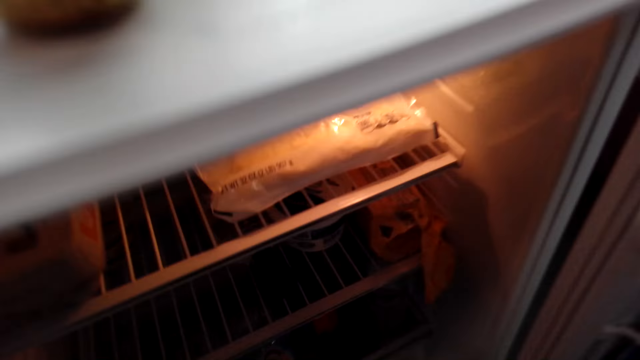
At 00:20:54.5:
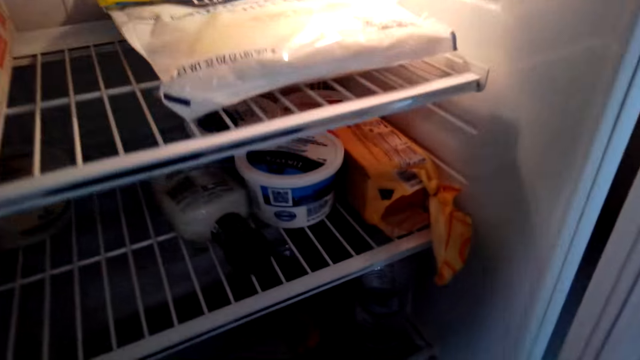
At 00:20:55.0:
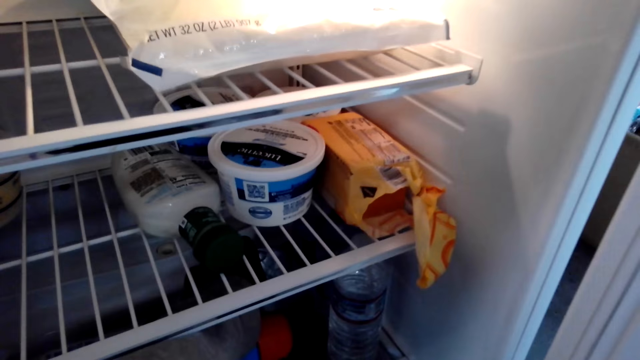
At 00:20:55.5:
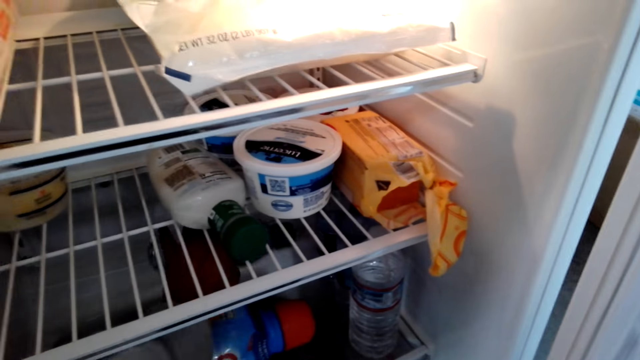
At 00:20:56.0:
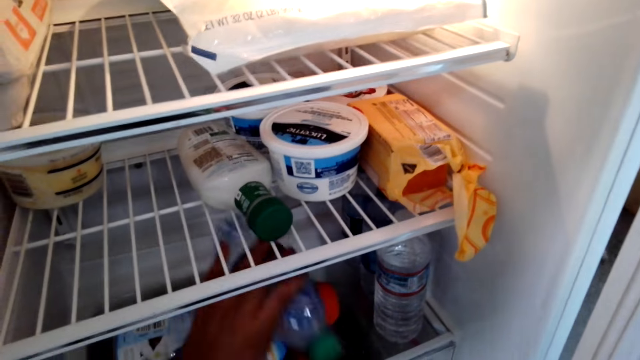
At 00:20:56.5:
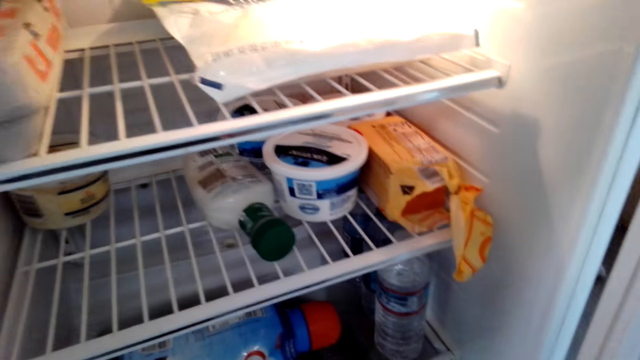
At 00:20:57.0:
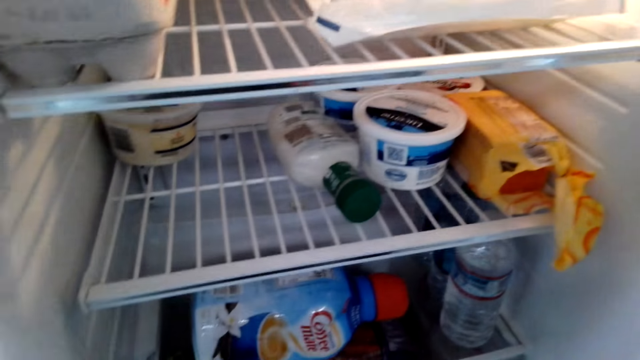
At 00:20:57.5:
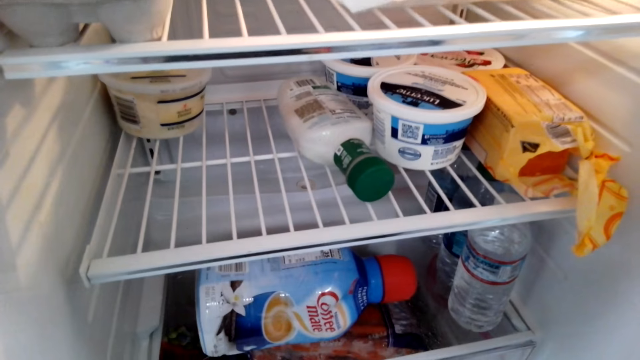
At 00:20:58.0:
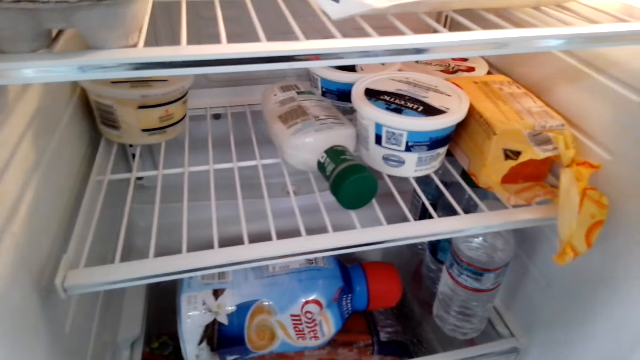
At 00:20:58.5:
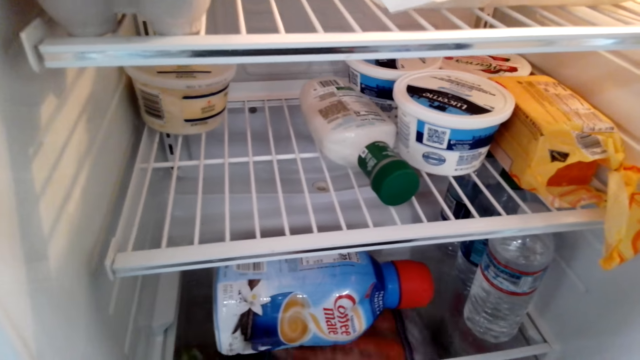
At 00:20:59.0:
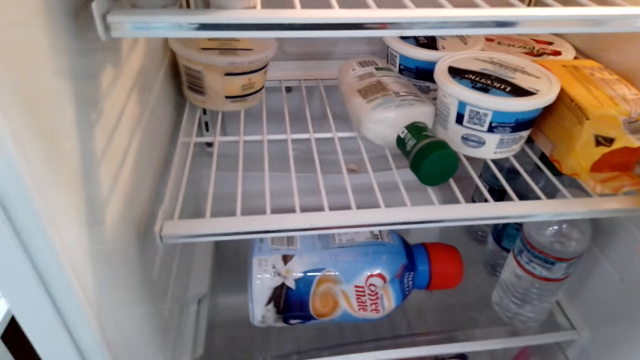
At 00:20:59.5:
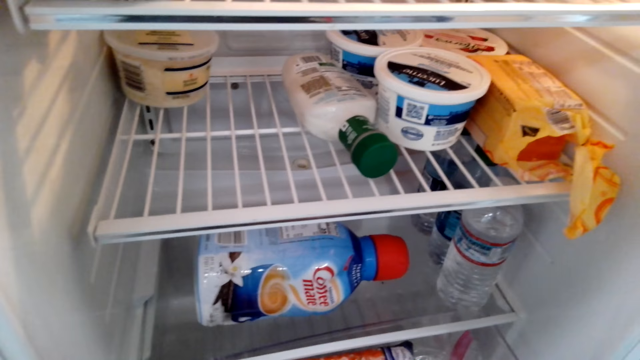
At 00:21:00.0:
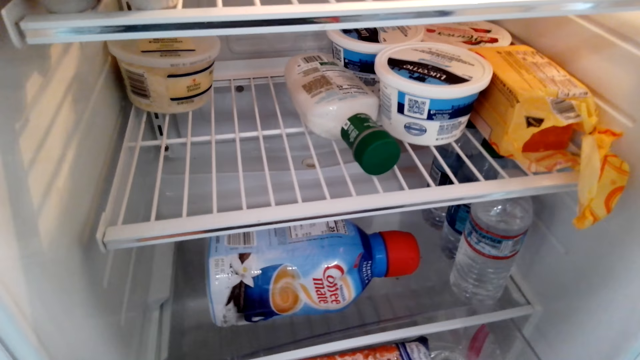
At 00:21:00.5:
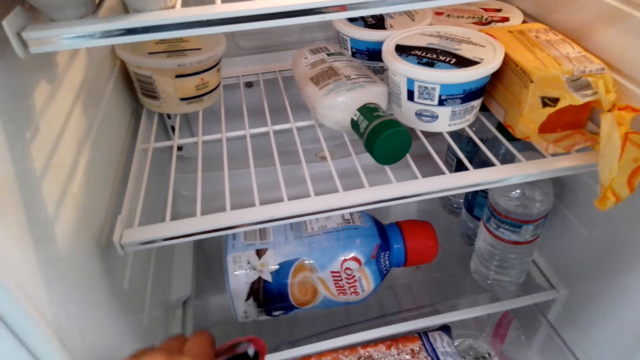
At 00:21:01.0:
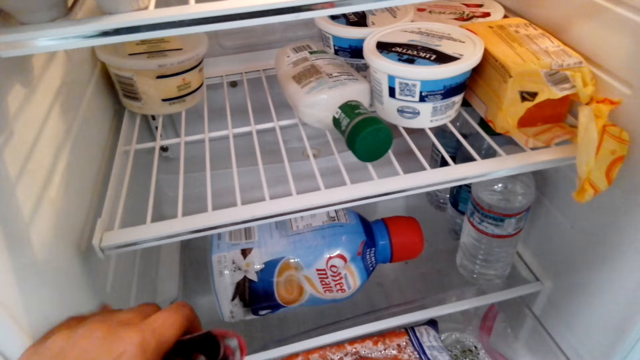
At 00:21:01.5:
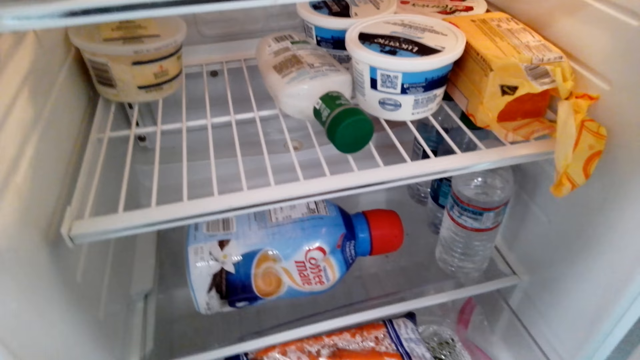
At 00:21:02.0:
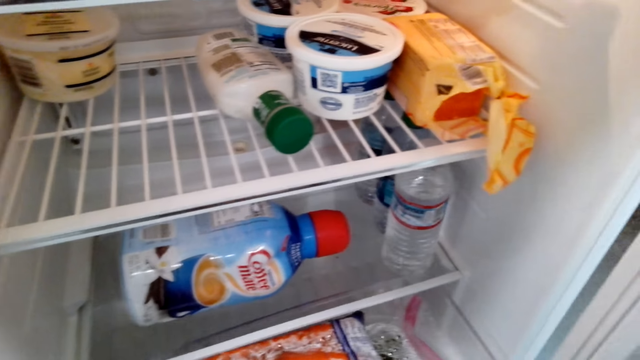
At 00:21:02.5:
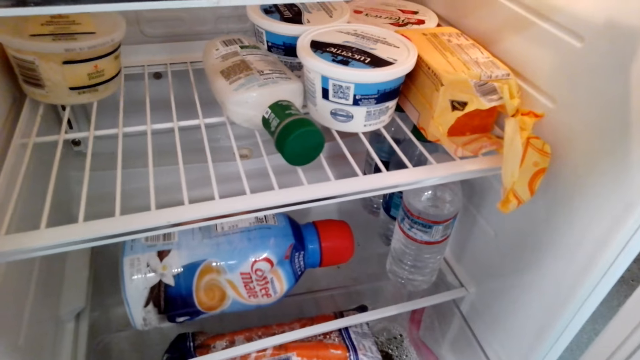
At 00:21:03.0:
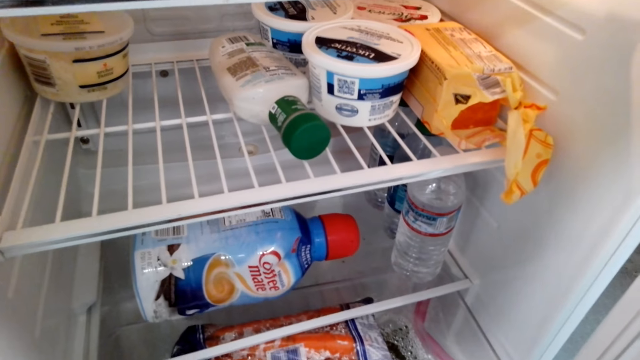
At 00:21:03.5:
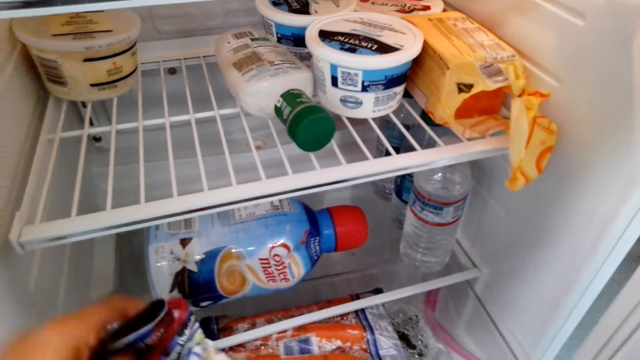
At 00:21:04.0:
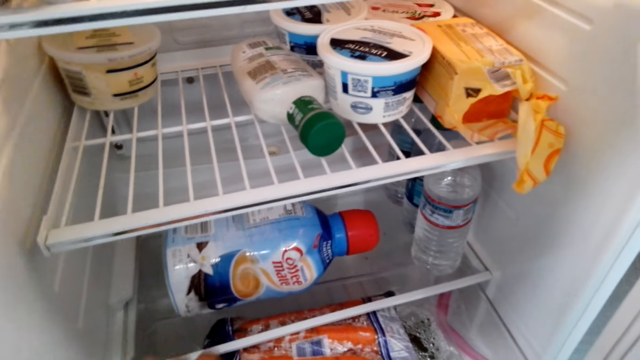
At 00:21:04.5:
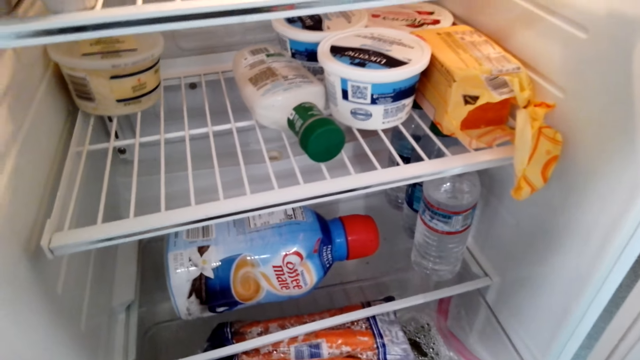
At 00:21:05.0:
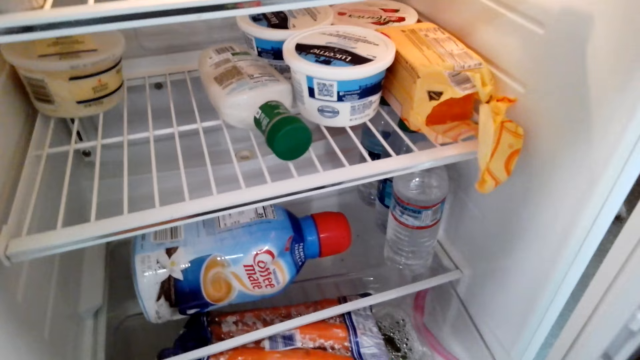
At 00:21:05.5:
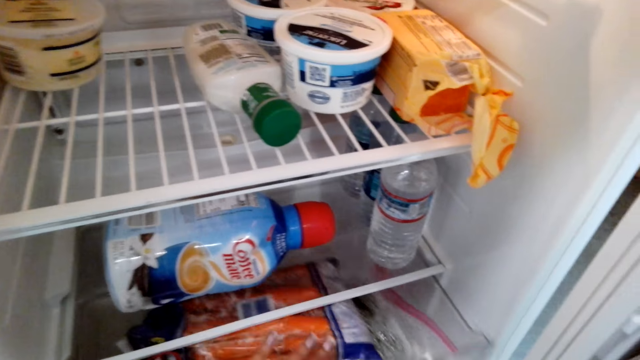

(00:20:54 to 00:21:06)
The camera wearer takes a water bottle from the fridge. They pull a fridge shelf. They take items from the fridge. They push the fridge shelf.

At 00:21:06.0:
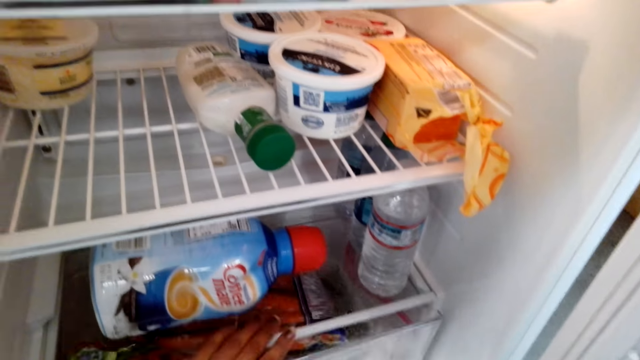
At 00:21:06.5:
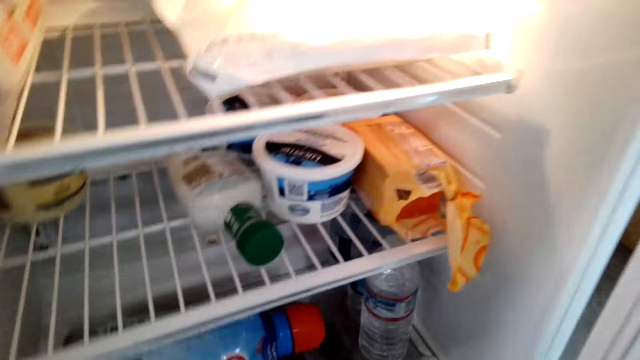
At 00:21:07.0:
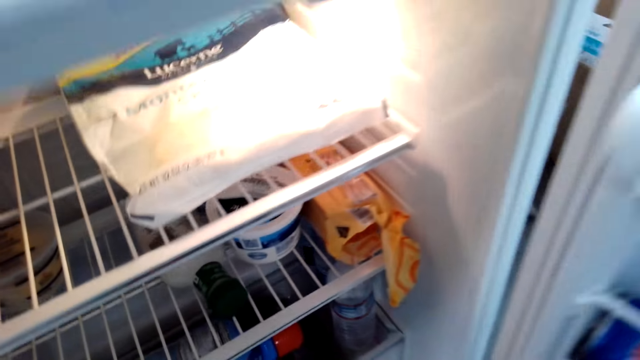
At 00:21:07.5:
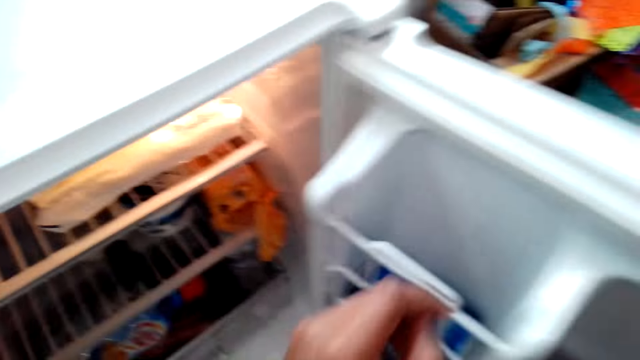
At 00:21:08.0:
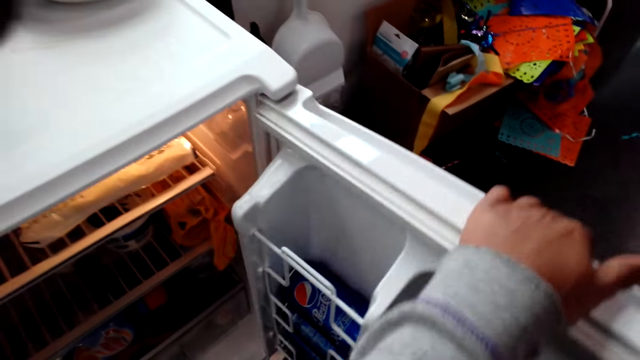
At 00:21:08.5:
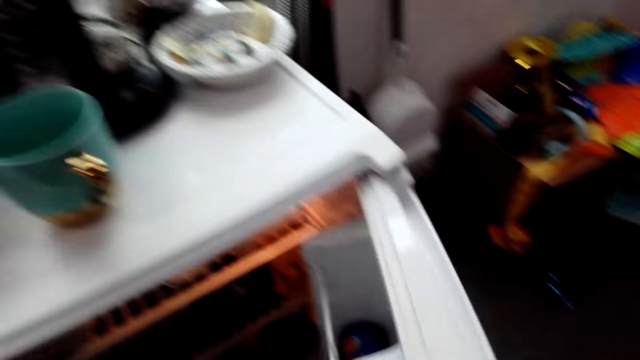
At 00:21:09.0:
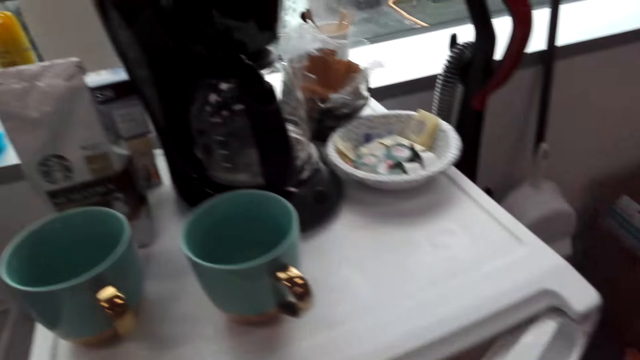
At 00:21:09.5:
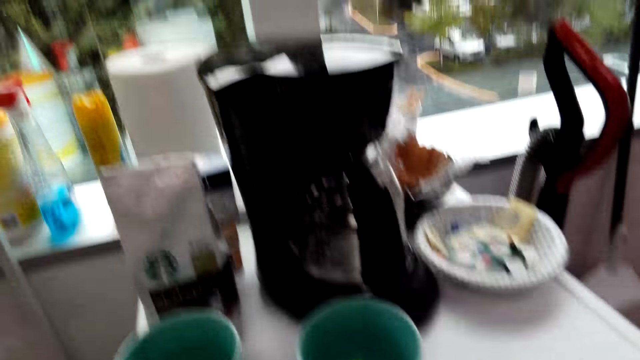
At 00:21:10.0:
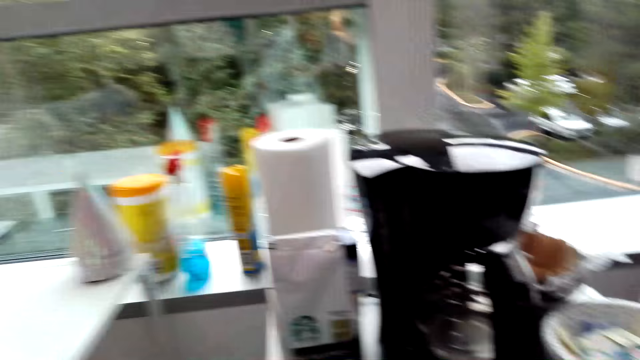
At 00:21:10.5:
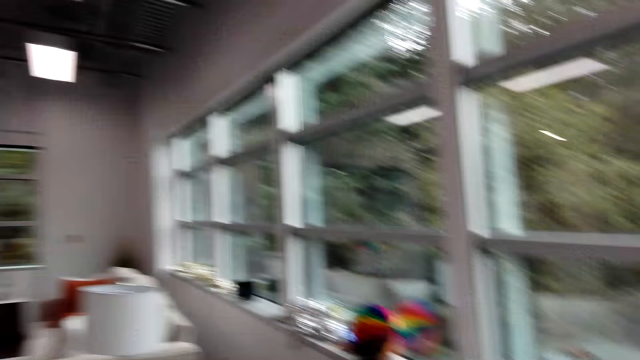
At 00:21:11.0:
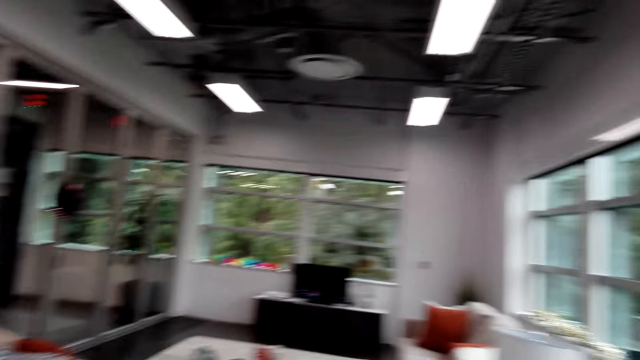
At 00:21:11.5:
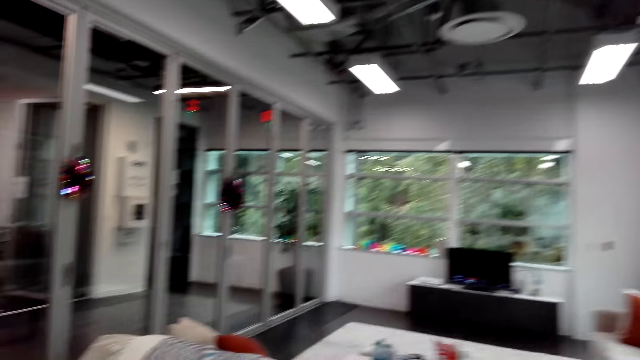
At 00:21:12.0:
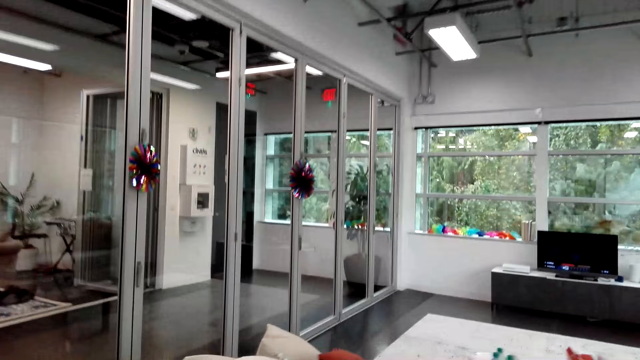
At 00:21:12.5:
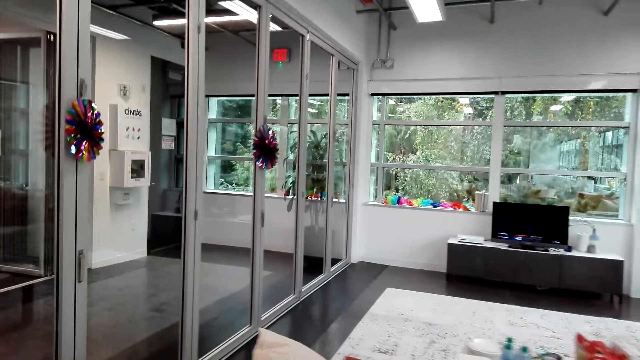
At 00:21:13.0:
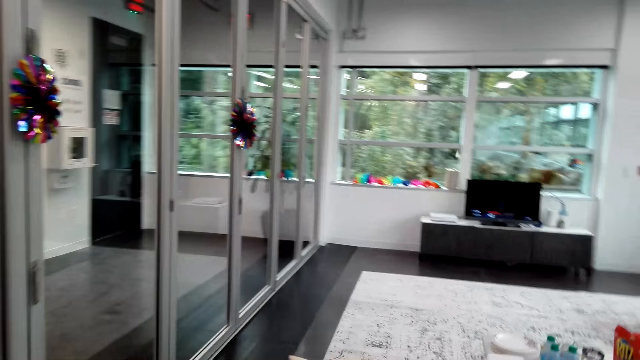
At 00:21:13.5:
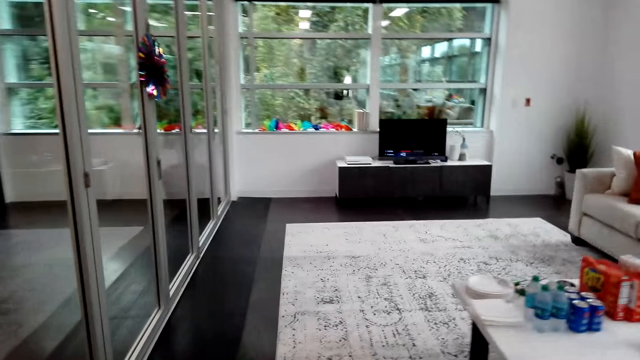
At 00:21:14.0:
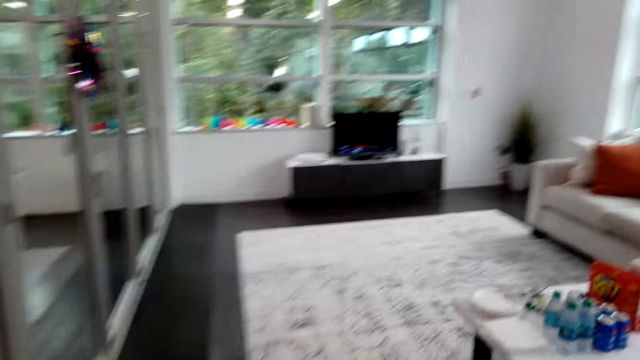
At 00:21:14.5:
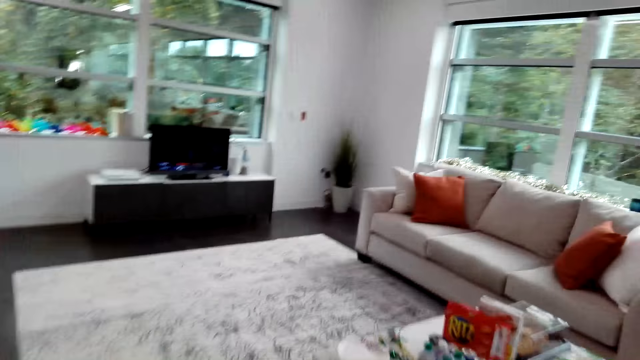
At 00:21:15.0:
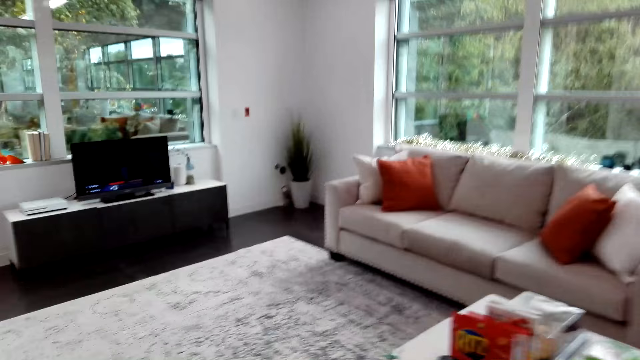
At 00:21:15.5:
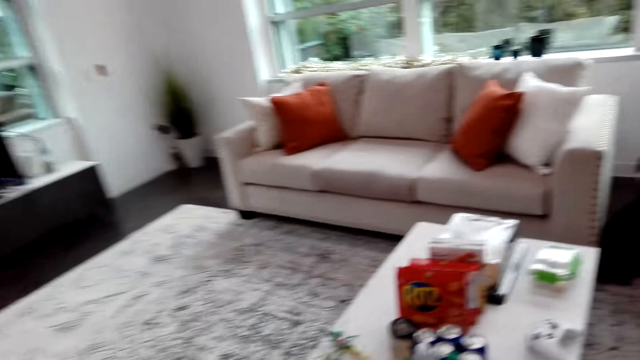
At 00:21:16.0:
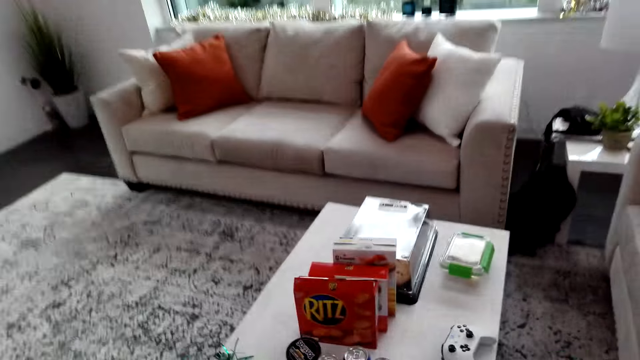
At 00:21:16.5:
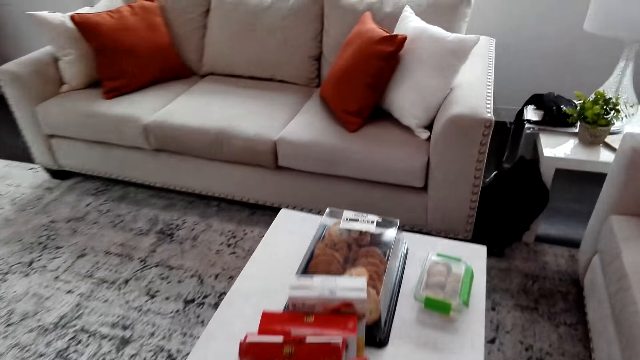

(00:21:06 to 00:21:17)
The camera wearer closes the fridge. They walk around the house.
